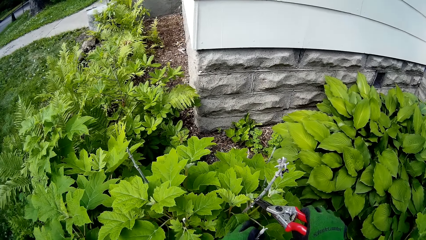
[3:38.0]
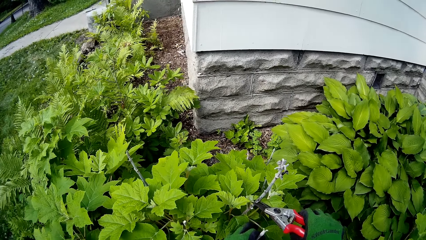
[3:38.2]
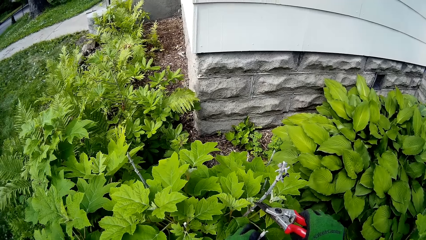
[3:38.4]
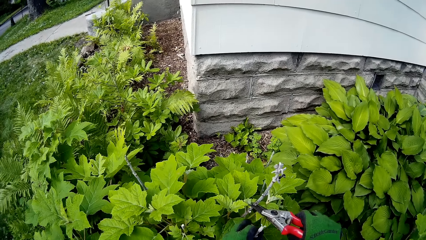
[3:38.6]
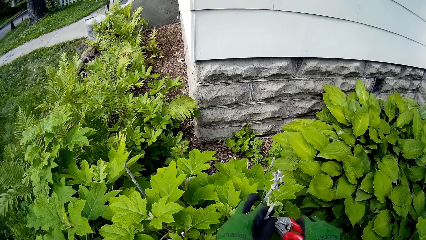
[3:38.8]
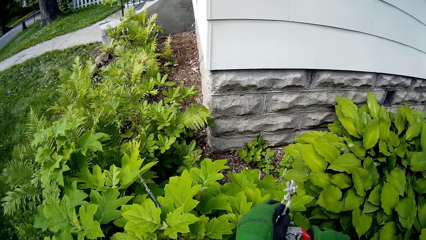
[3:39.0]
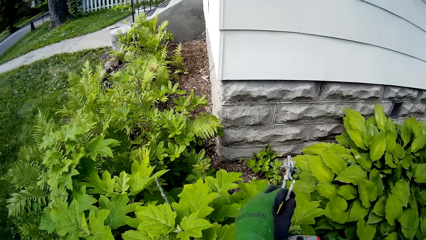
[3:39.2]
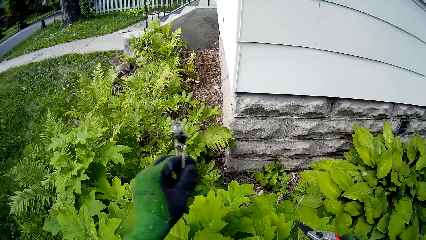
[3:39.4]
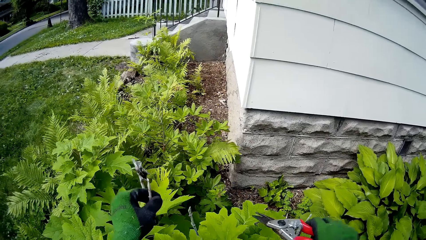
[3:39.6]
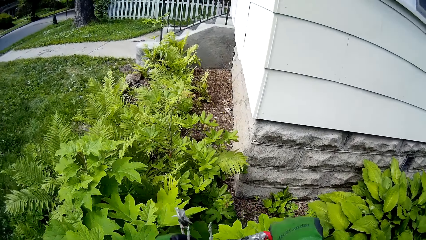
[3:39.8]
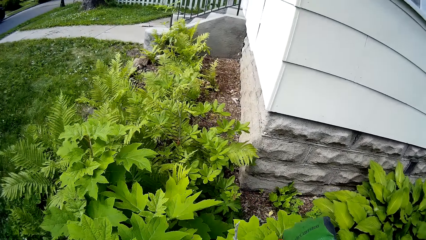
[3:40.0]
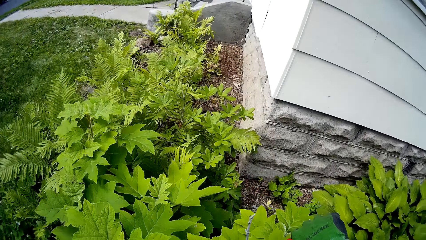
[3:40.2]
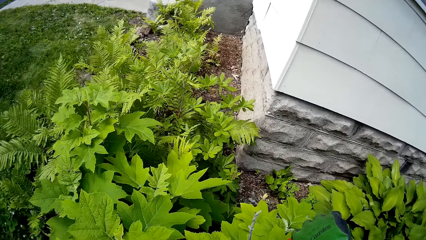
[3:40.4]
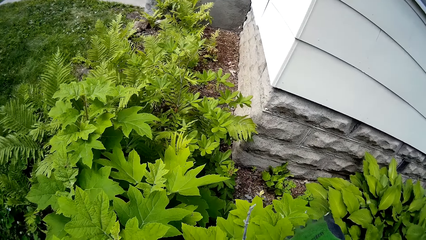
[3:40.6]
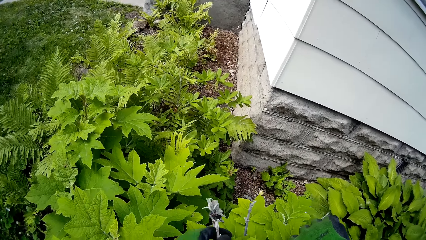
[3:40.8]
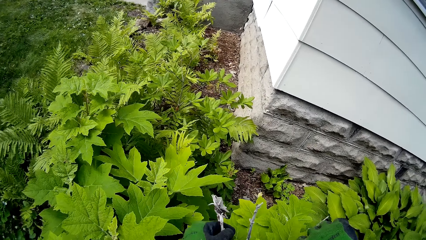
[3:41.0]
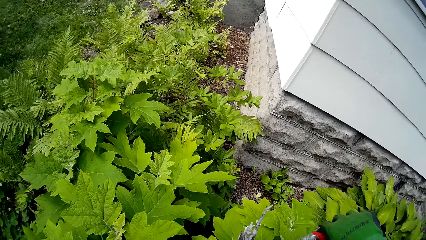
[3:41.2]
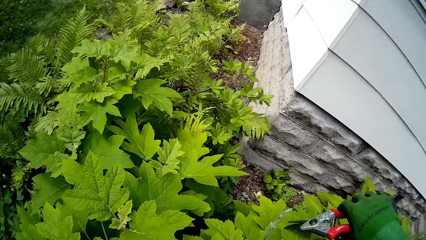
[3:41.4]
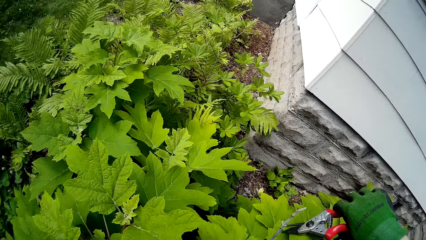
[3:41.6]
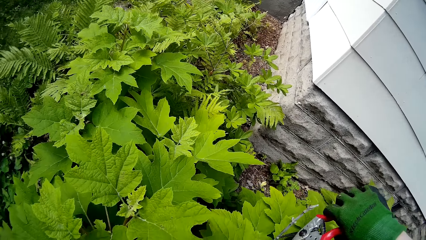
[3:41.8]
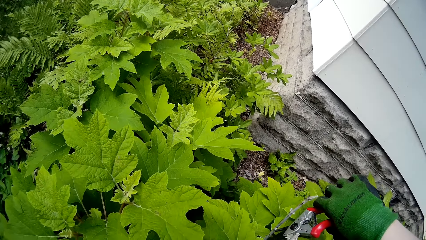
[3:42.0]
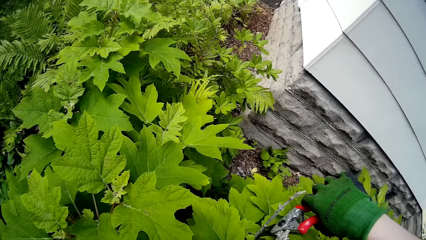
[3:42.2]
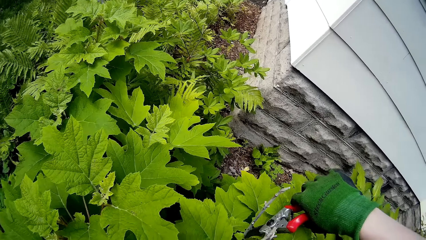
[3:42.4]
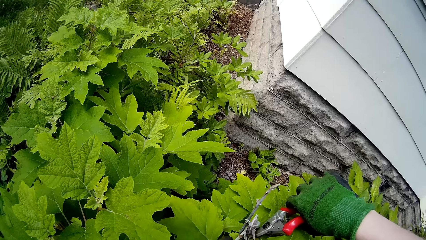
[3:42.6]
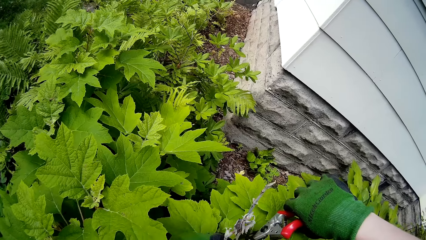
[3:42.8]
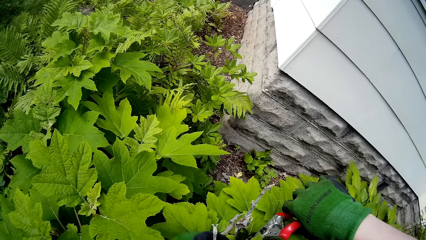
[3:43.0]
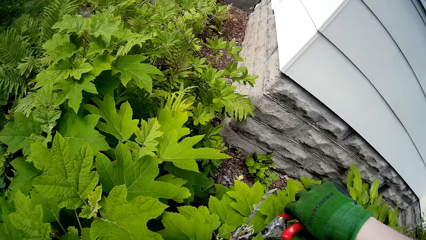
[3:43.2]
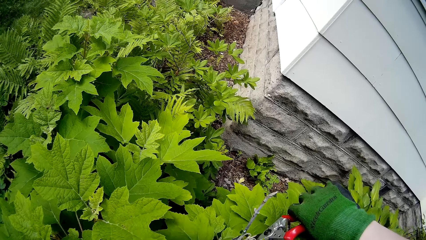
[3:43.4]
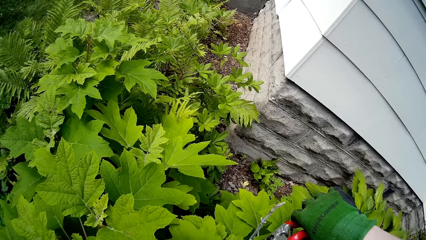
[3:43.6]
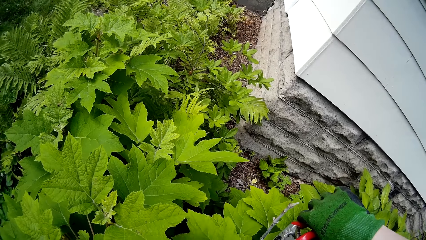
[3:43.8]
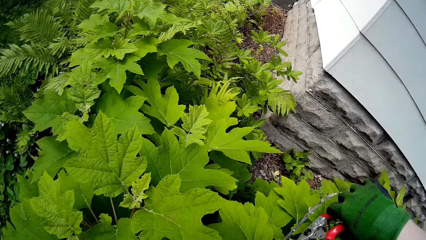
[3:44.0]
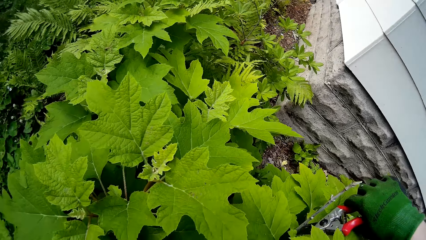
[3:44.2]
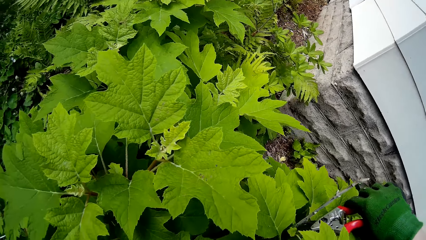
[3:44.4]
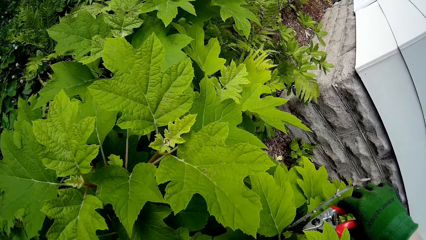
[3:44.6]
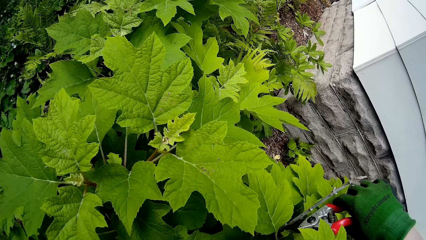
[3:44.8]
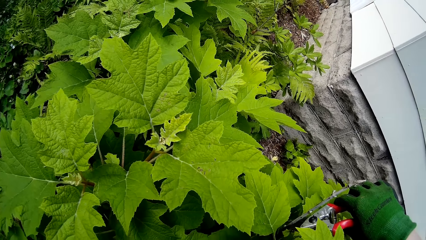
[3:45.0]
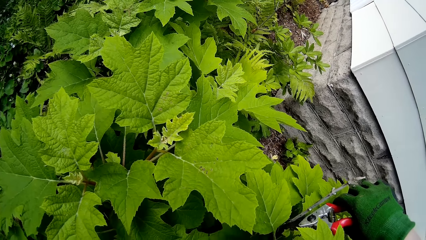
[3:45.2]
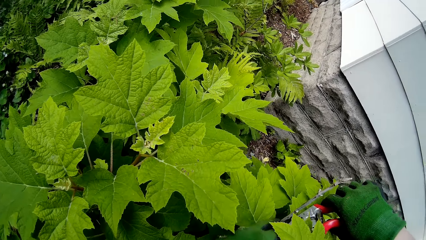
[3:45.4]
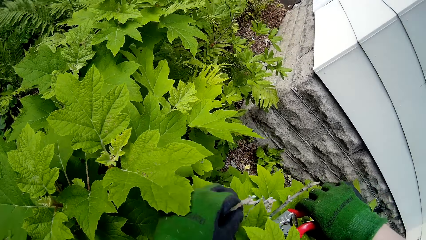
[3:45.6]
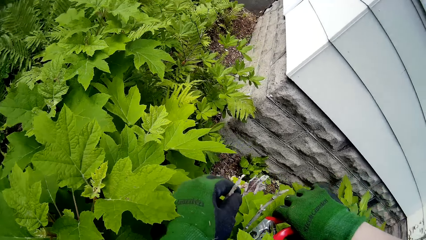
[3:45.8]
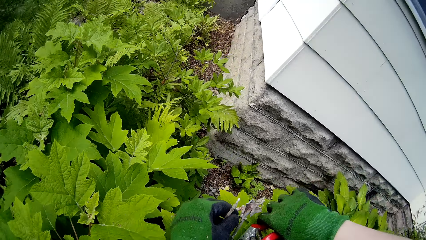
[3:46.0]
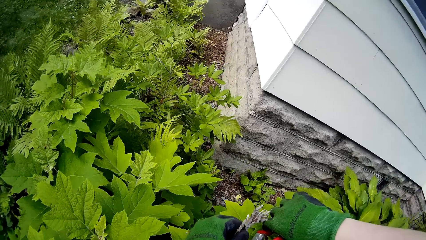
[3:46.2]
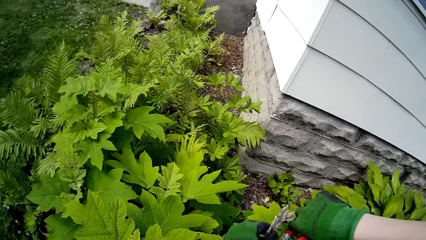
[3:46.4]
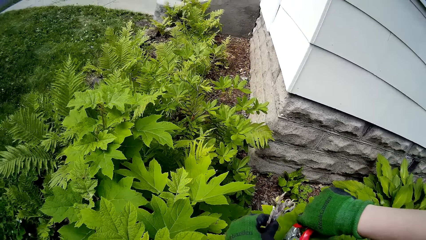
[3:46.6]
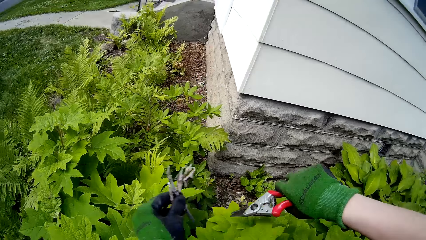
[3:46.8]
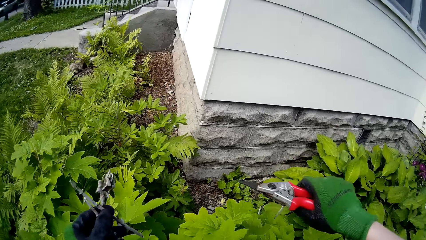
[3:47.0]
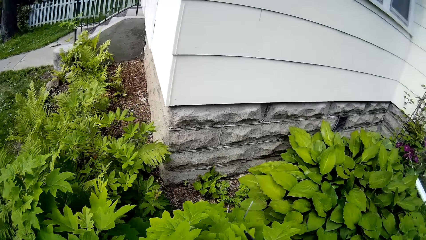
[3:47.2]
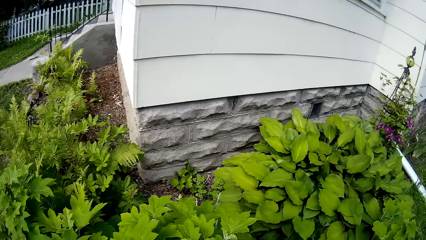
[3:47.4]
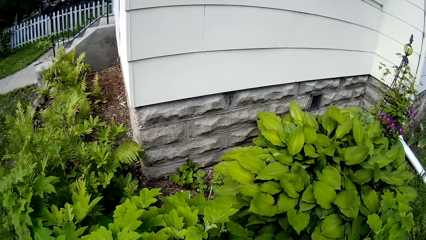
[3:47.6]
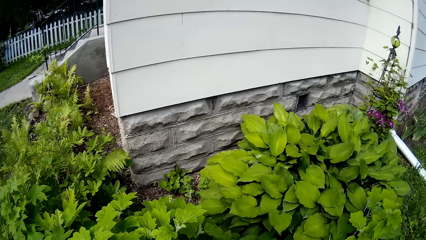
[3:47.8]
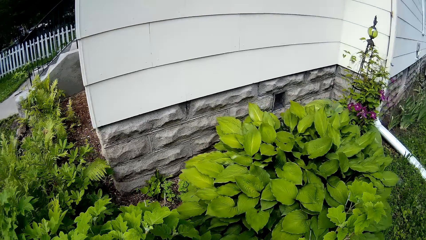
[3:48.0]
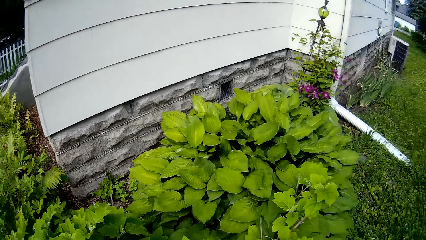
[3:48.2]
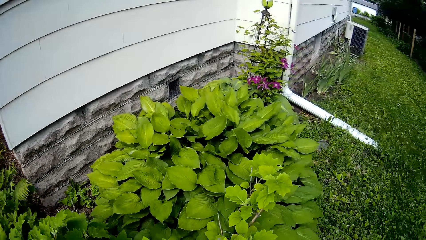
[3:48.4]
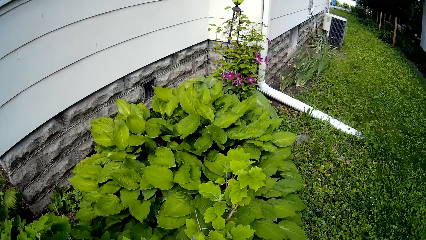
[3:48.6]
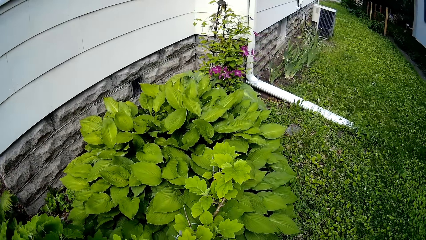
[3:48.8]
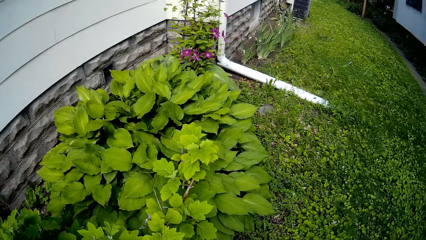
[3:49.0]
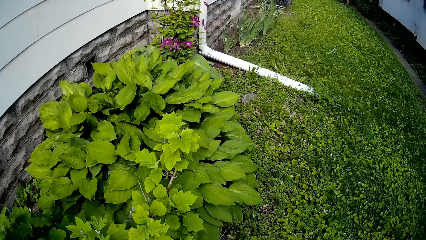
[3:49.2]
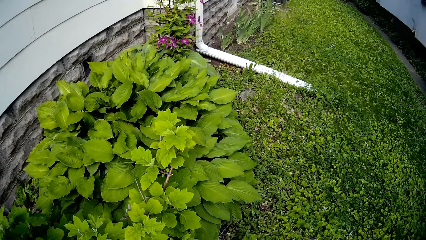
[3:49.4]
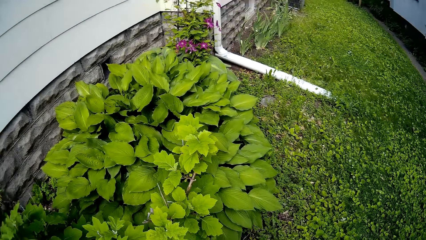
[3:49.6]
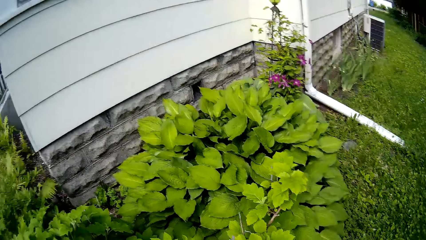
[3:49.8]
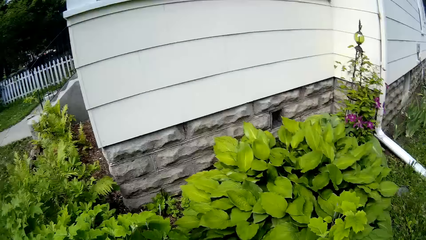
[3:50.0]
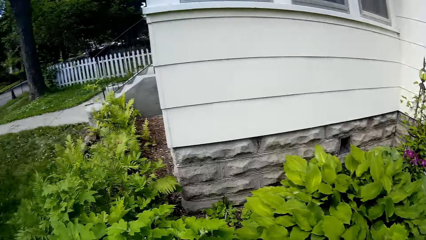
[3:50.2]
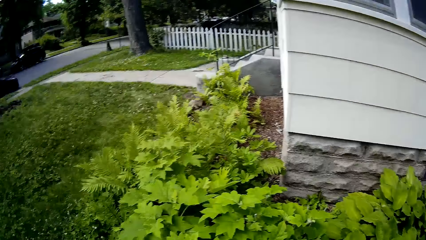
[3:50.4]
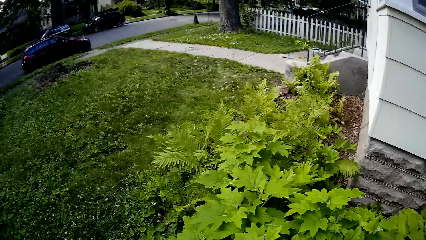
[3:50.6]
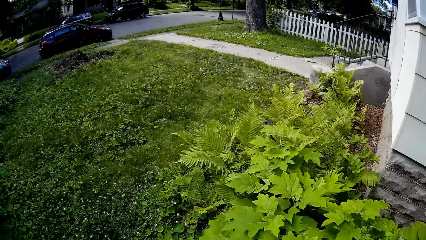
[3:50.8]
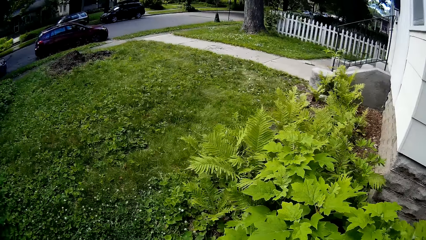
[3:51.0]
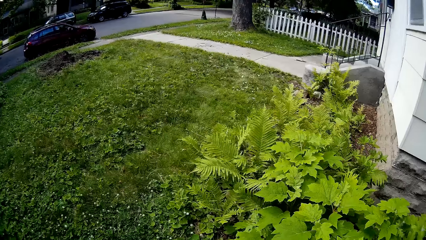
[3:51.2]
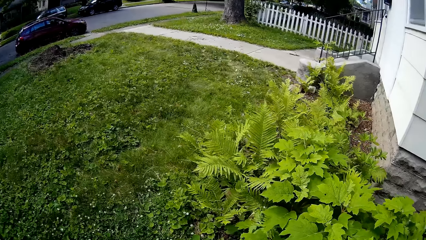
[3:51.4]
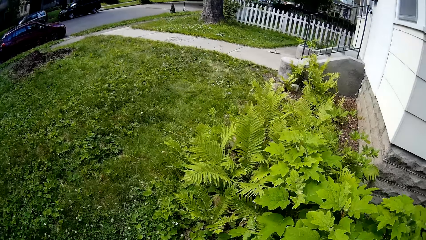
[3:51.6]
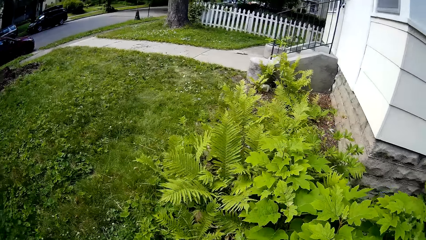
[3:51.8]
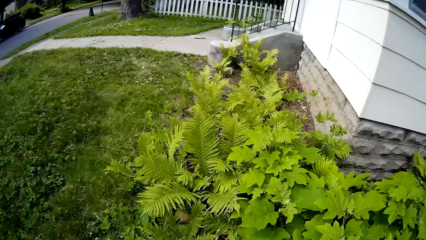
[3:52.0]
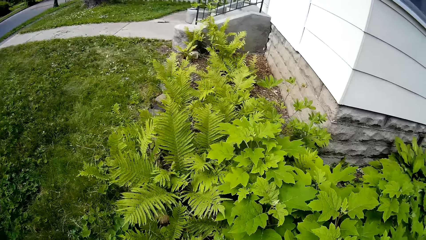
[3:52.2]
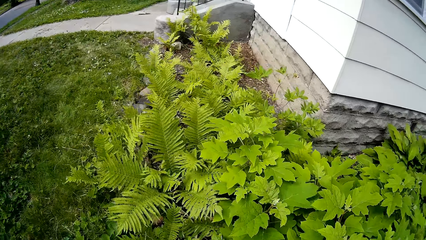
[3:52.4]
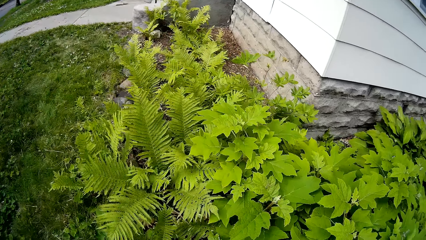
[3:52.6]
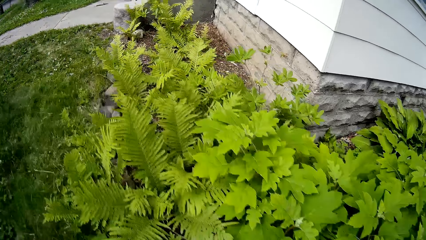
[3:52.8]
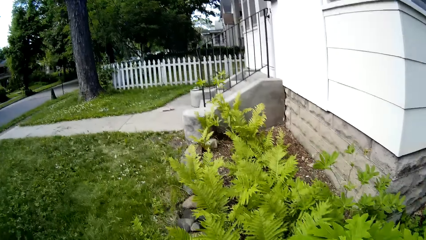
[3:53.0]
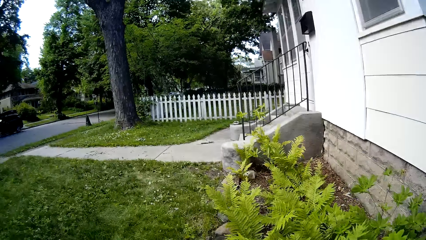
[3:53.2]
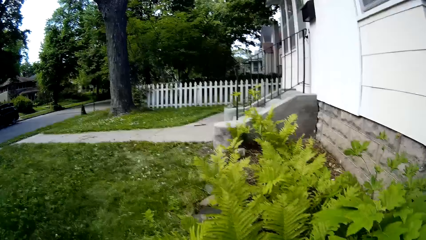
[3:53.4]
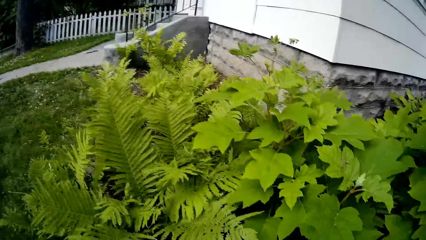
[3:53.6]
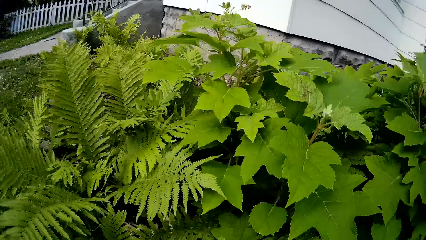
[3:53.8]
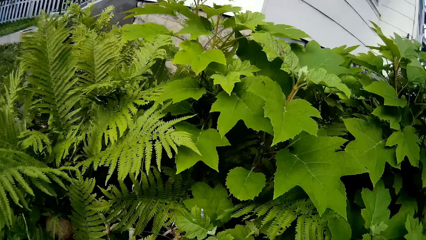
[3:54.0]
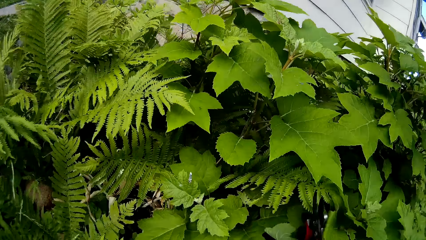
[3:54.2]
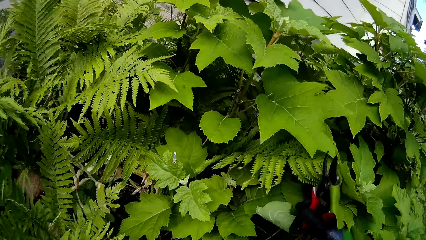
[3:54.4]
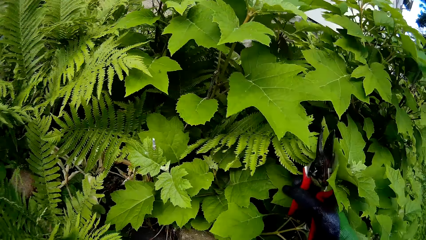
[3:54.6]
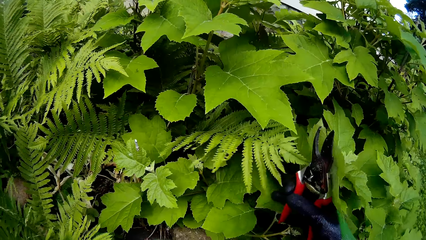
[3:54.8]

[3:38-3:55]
The camera wearer cuts a twig of the tree with the plant cutter in her right hand. She carries the twig of the tree with her left hand. She cuts a twig of the tree with the plant cutter in her right hand. She carries the twig of the tree with her left hand. She looks around.
